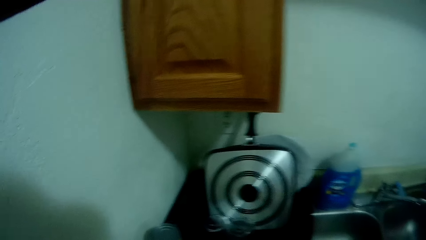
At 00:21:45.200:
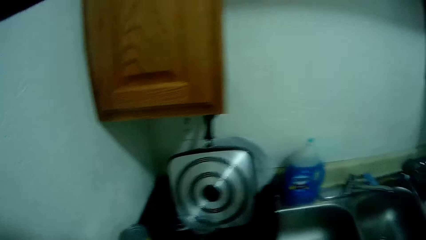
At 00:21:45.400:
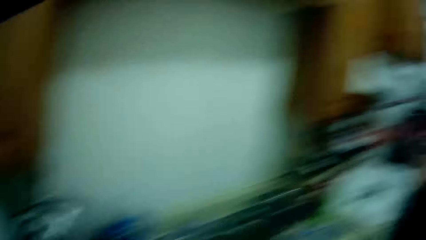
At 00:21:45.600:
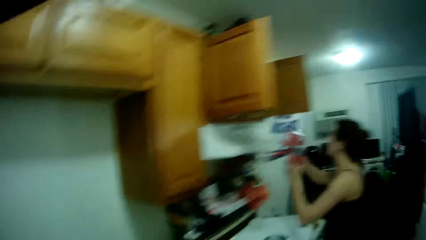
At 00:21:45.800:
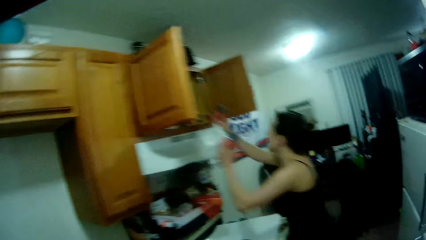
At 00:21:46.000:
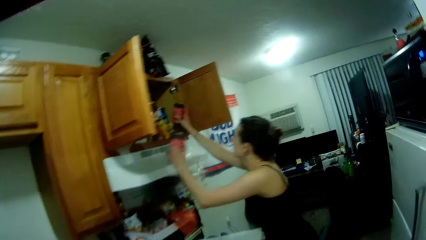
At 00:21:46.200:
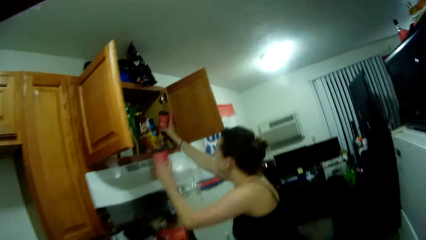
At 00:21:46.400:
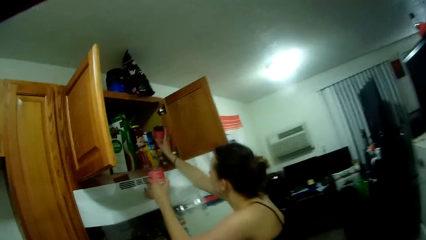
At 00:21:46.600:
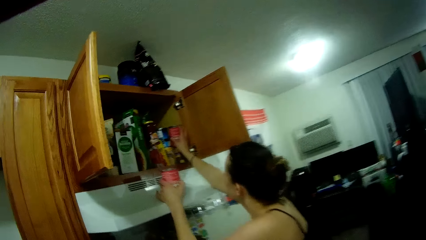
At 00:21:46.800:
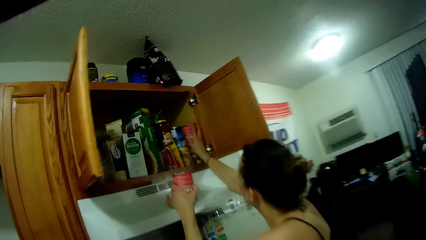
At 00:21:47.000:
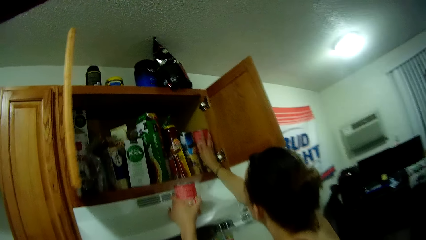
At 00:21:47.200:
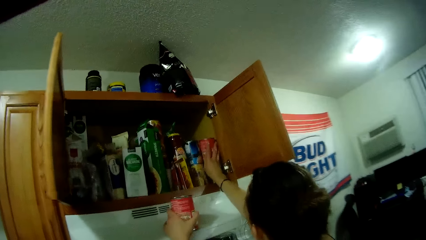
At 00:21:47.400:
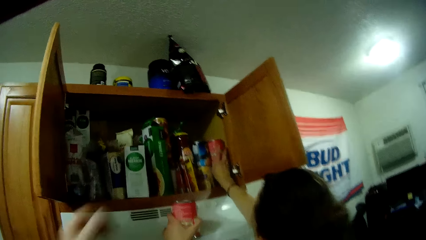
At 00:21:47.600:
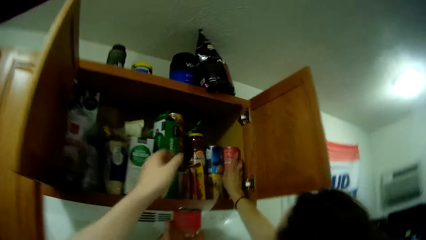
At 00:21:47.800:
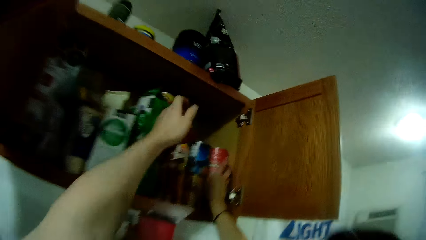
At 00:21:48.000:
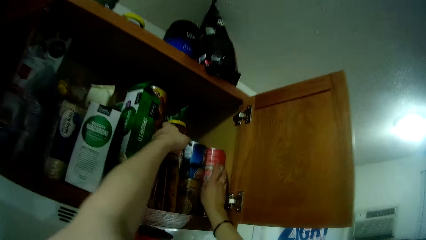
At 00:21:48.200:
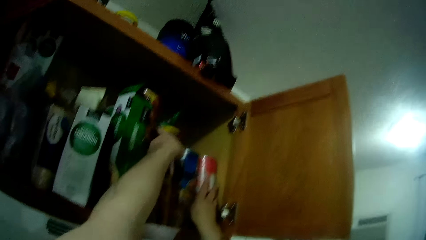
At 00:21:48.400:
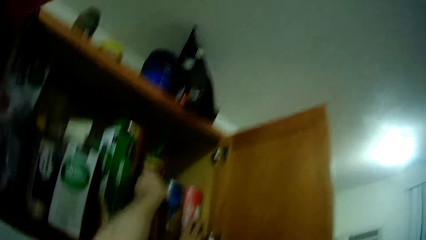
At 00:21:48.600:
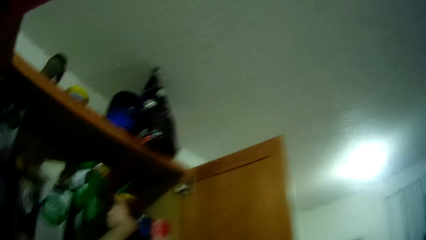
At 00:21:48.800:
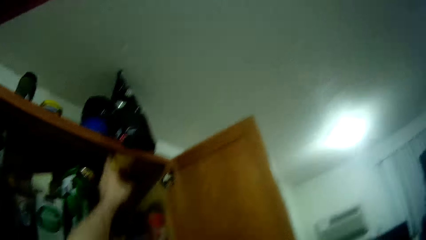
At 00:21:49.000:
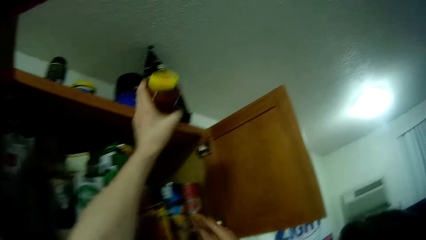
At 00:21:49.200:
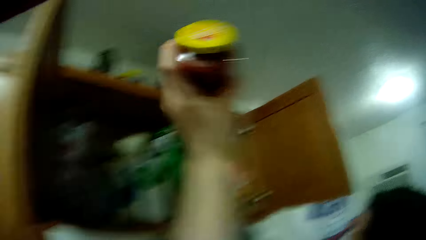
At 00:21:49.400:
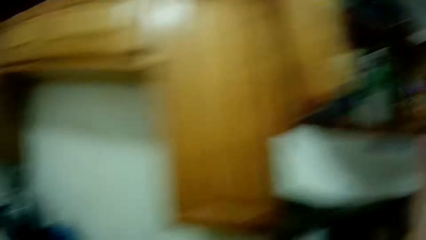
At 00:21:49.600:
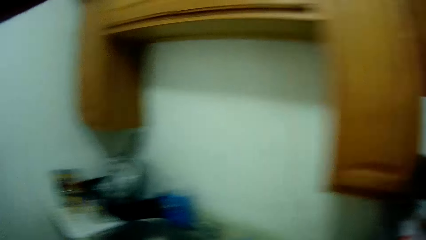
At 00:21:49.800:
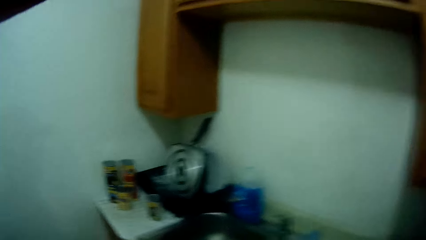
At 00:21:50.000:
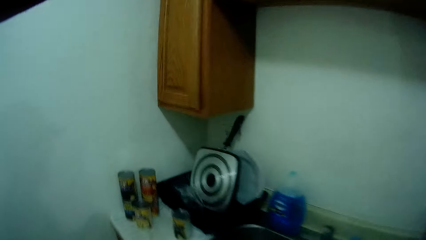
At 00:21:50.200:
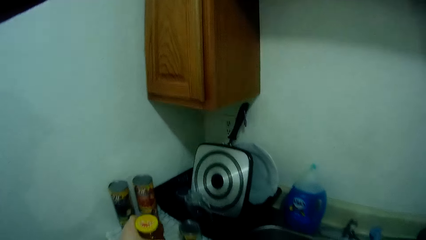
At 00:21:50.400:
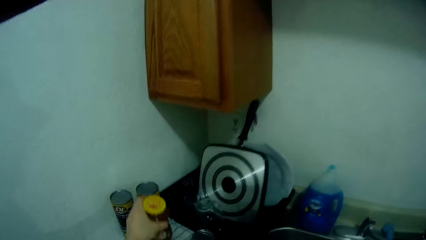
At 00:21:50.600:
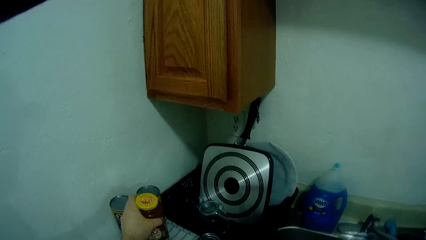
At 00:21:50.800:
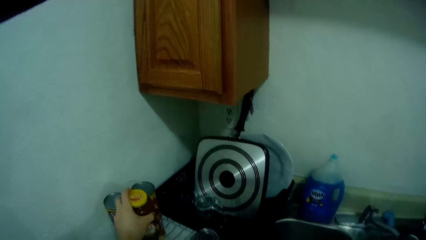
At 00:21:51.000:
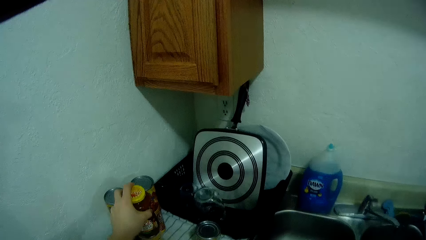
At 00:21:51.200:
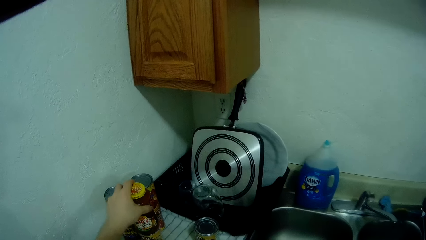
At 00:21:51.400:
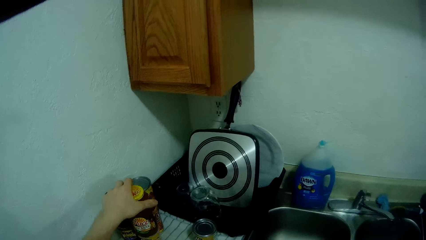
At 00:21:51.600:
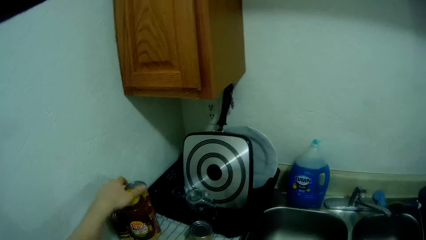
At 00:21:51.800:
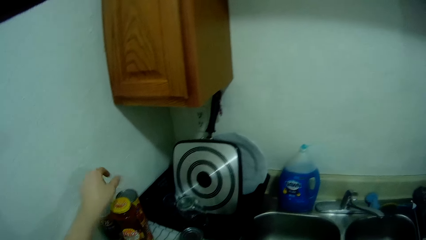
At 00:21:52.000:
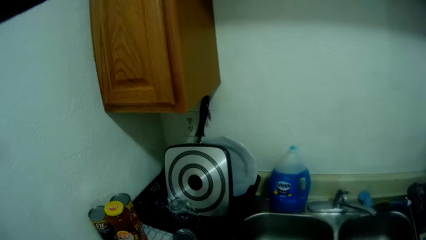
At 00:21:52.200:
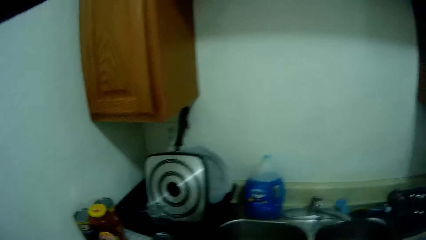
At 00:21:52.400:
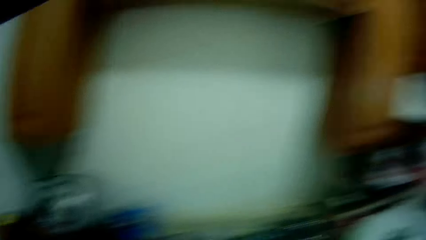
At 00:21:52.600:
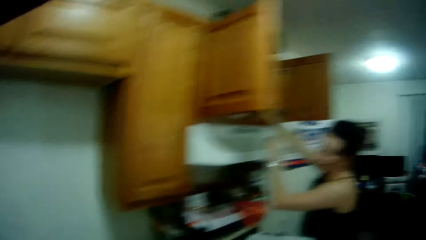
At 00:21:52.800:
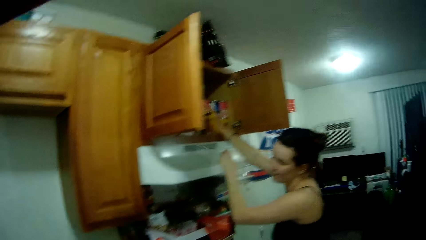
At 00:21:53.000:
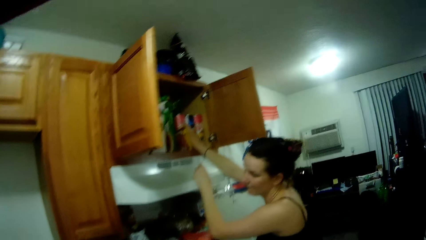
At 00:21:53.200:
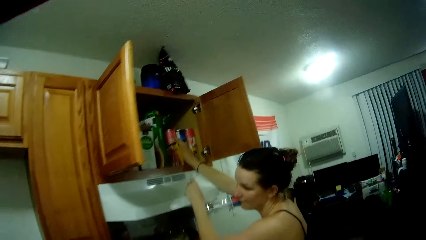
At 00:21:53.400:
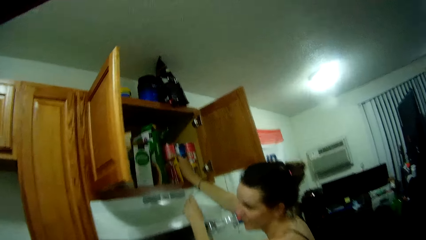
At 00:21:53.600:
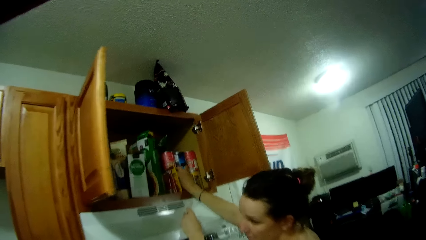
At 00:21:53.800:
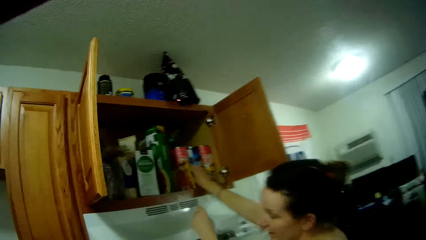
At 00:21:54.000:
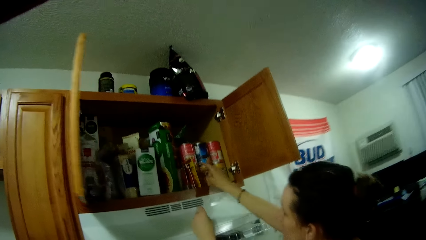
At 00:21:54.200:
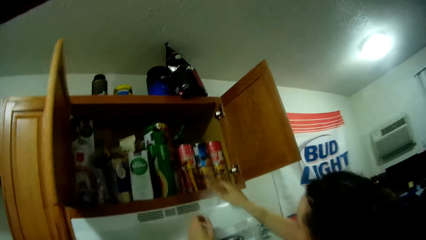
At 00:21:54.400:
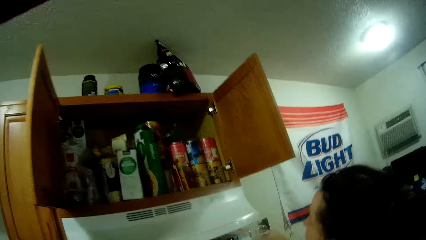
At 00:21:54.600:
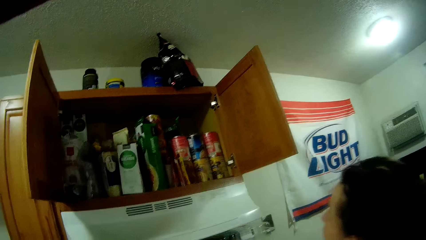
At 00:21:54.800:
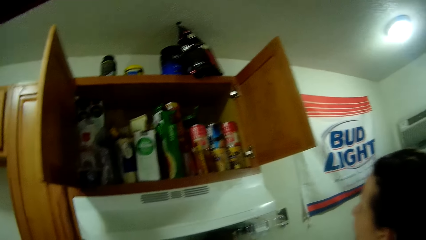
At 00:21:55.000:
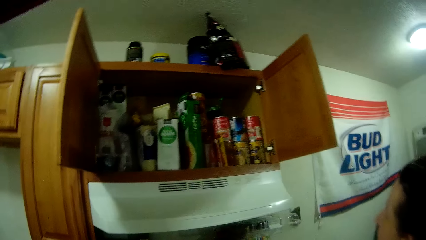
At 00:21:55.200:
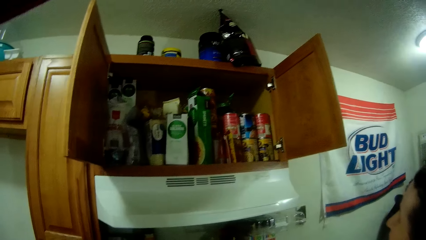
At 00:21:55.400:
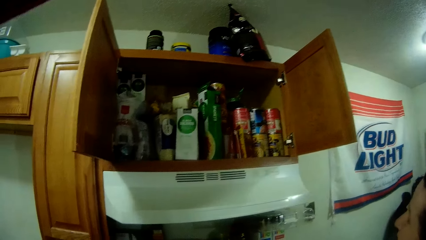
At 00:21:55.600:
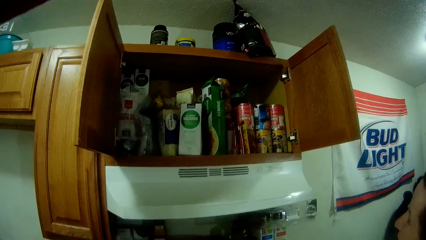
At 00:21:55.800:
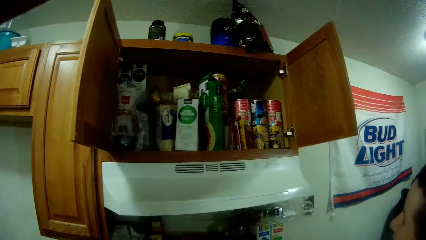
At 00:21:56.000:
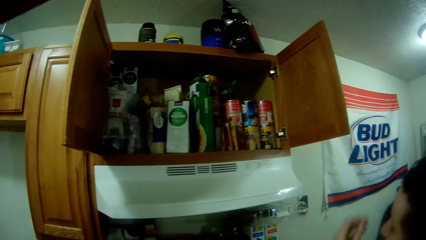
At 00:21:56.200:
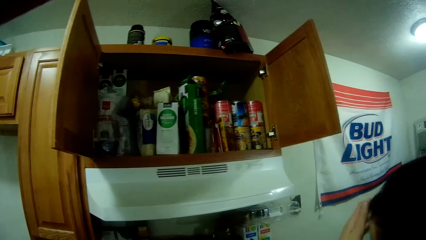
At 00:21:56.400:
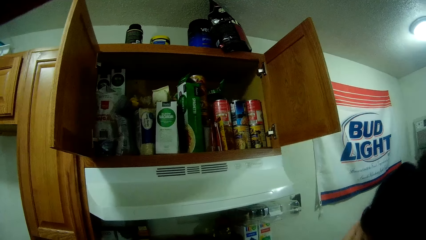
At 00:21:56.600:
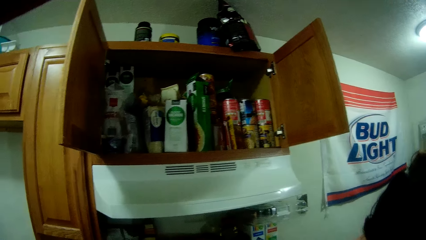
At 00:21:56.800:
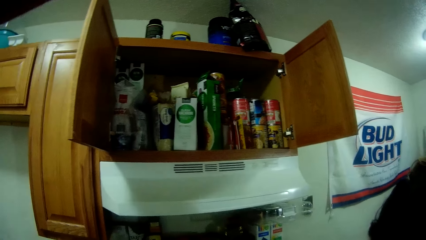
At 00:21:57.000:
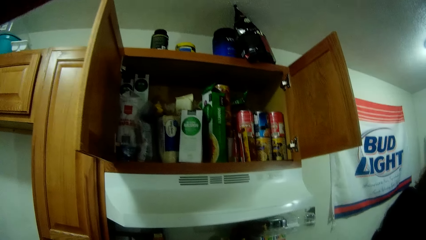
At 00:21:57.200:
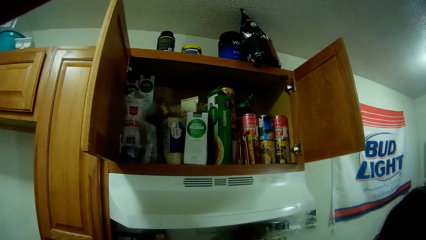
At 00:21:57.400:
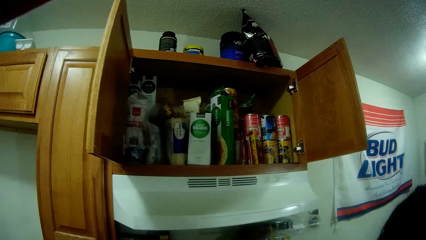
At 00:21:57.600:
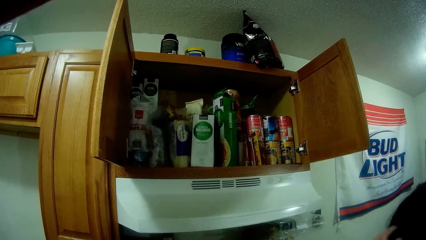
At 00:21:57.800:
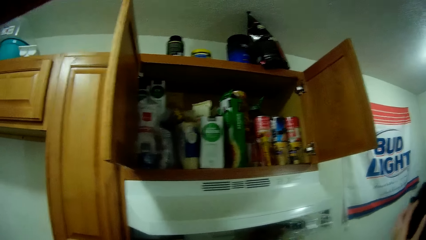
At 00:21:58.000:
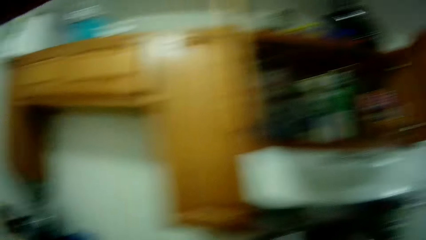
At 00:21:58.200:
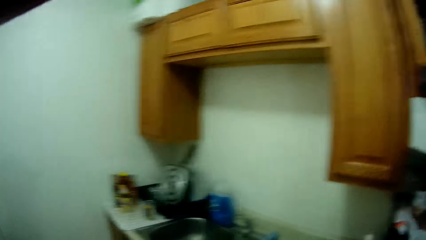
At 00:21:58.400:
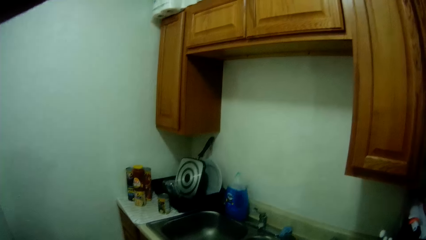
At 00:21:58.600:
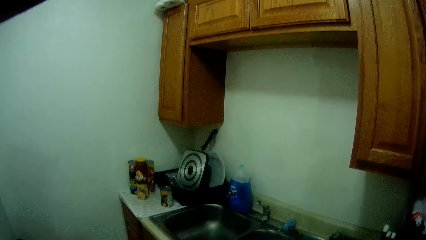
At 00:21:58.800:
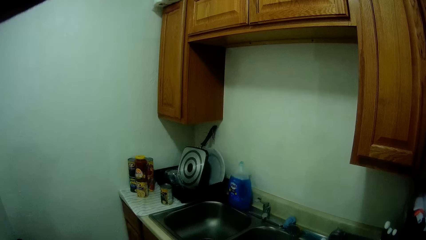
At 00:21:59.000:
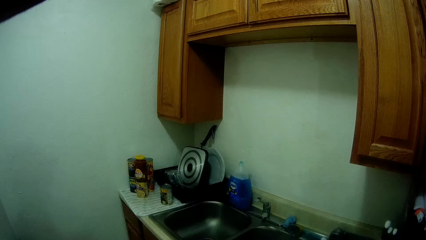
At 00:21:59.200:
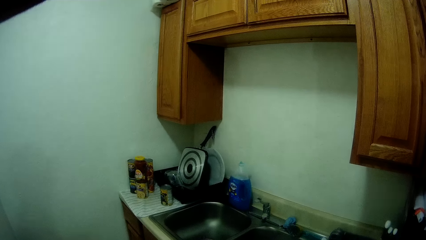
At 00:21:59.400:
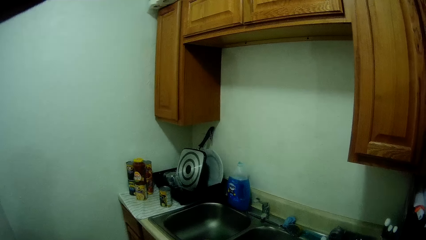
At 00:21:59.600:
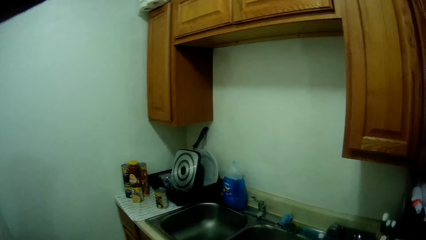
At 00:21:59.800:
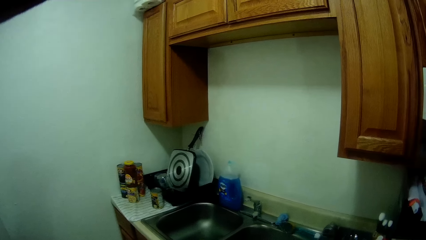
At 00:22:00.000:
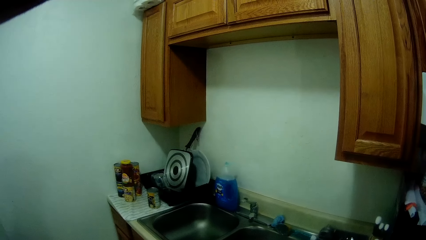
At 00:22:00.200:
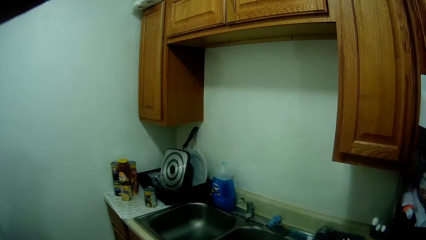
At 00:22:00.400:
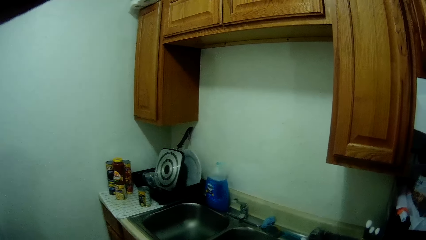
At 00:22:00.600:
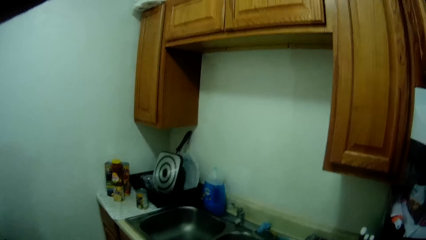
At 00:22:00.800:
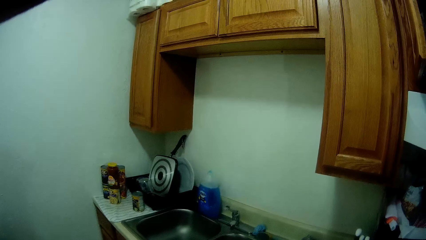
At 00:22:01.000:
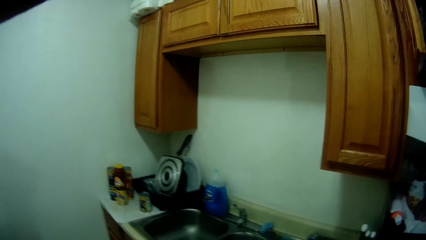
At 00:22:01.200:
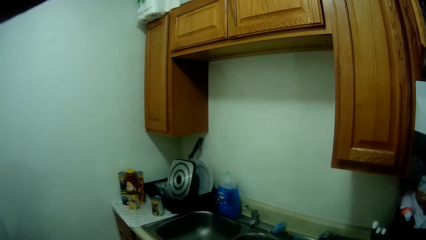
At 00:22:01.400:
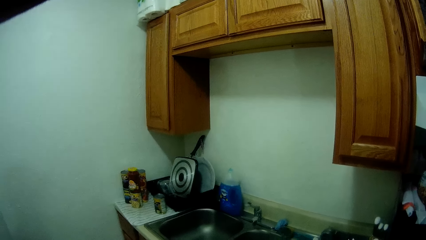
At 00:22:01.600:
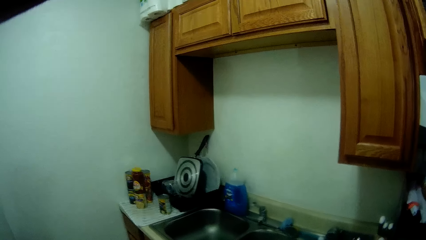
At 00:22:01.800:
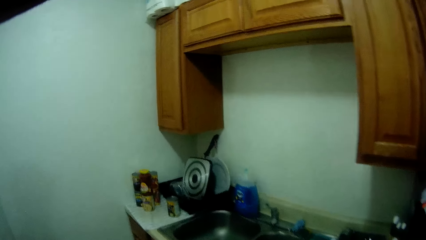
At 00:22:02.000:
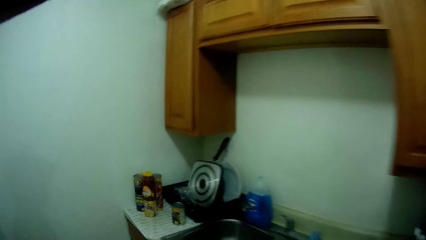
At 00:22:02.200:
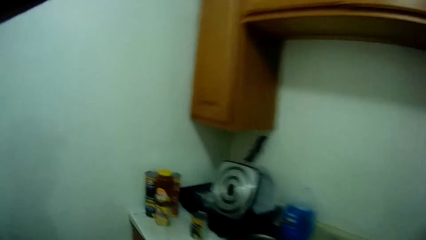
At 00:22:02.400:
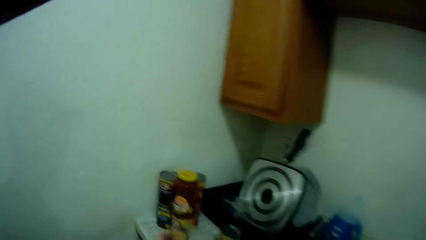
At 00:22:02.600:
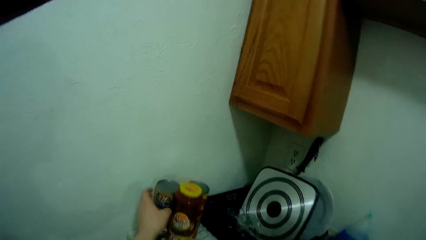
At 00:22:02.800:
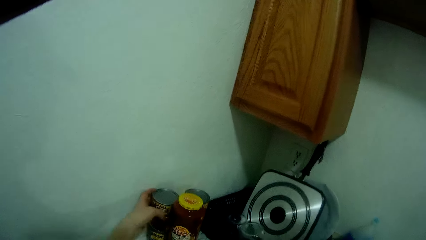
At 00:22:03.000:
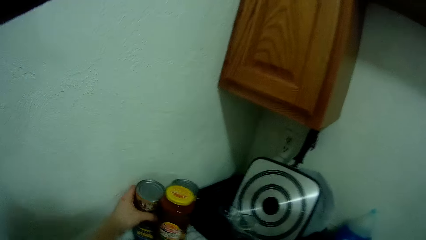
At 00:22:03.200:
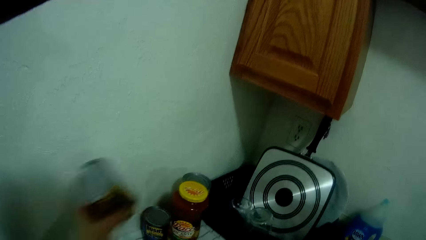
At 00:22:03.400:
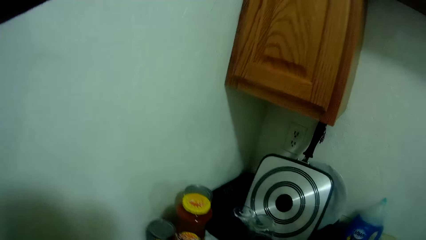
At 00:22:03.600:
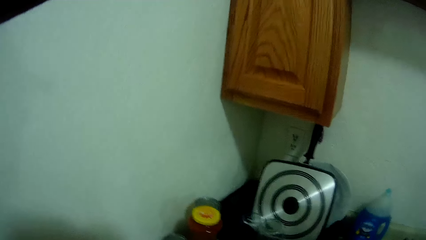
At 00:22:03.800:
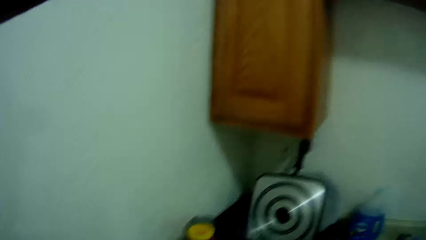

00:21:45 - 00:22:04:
The woman drops a can in the kitchen cabinet with her right hand. The camera wearer picks a jar from the kitchen cabinet with his left hand. He drops the jar on the kitchen slab with his left hand. He looks at the kitchen store. He looks at the sink. He picks the can from the kitchen slab with his left hand.
